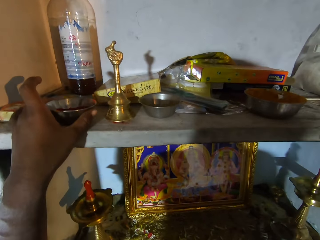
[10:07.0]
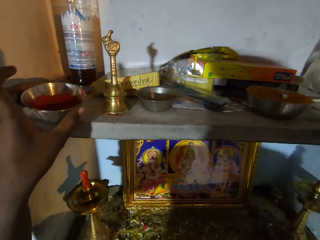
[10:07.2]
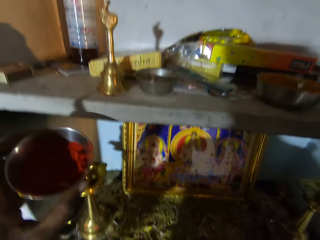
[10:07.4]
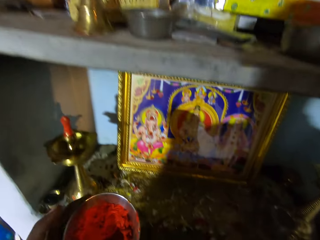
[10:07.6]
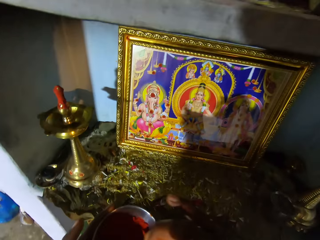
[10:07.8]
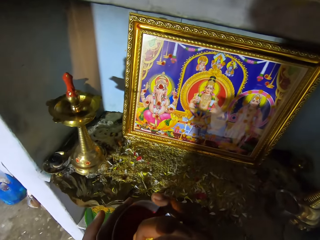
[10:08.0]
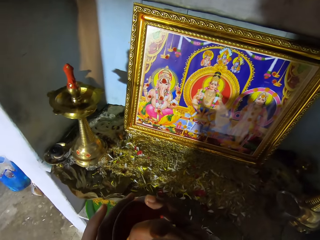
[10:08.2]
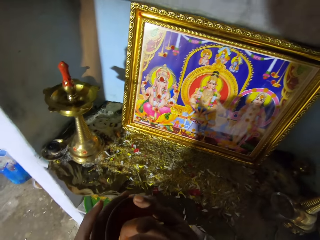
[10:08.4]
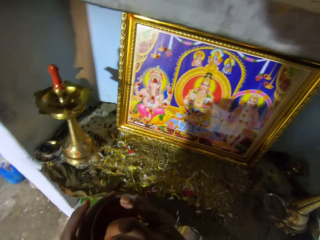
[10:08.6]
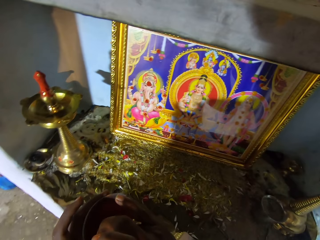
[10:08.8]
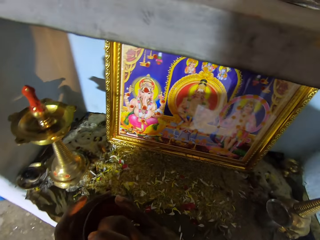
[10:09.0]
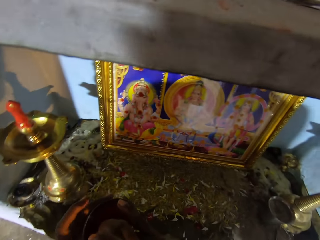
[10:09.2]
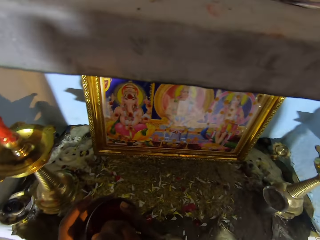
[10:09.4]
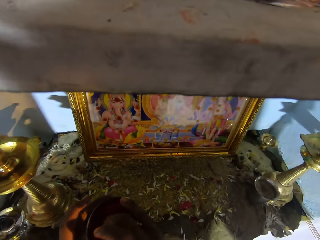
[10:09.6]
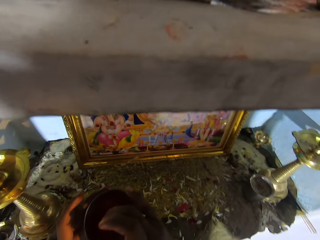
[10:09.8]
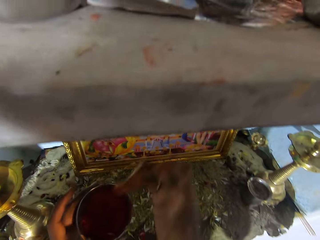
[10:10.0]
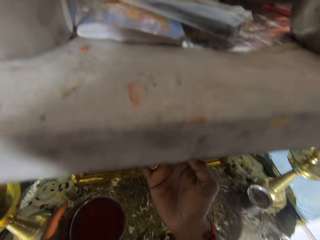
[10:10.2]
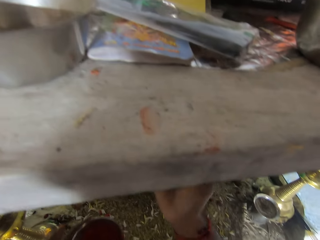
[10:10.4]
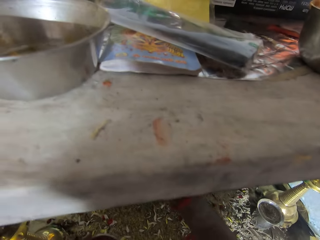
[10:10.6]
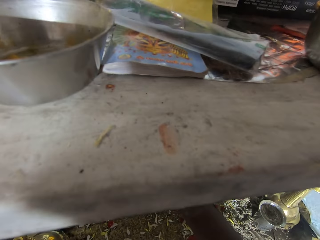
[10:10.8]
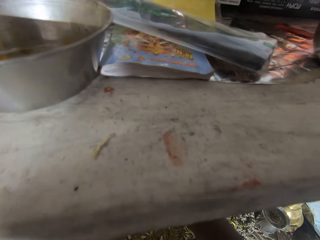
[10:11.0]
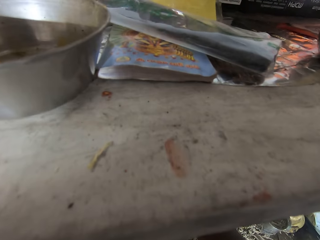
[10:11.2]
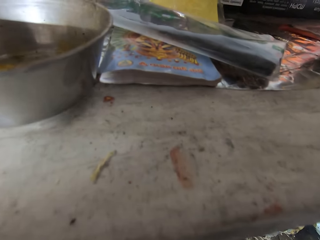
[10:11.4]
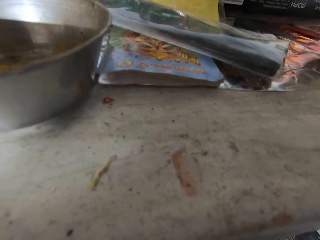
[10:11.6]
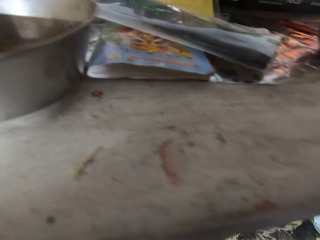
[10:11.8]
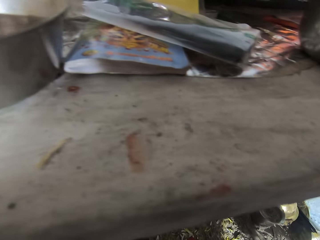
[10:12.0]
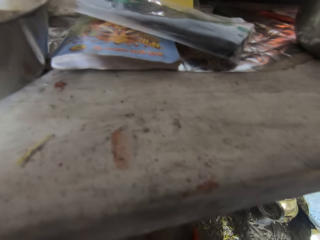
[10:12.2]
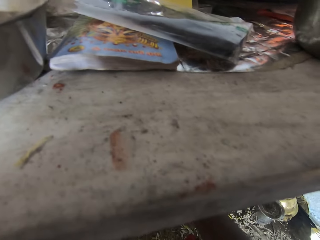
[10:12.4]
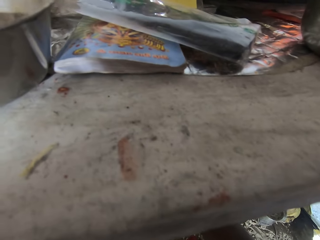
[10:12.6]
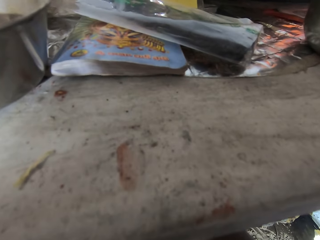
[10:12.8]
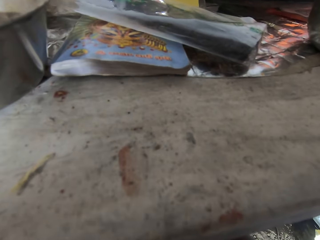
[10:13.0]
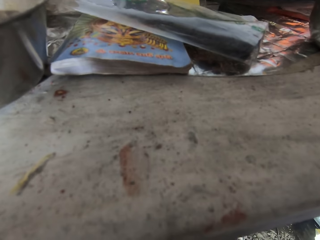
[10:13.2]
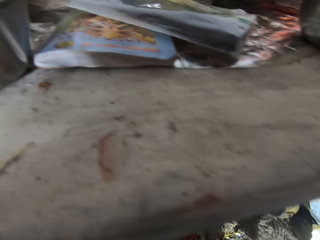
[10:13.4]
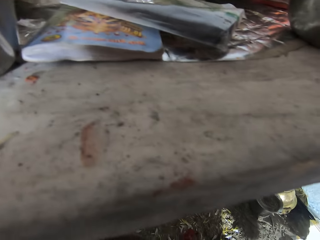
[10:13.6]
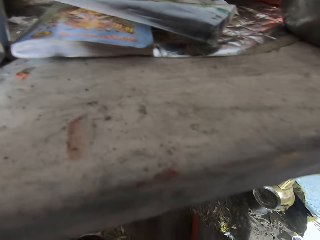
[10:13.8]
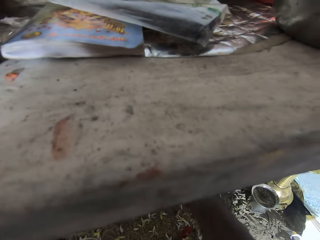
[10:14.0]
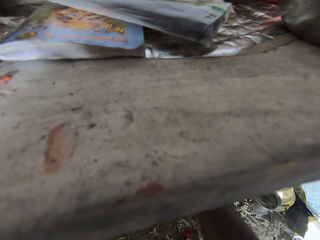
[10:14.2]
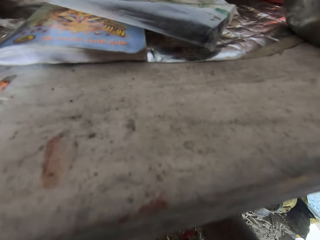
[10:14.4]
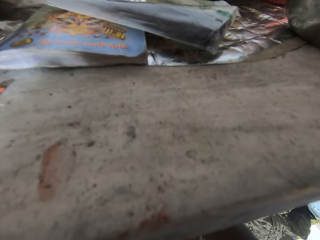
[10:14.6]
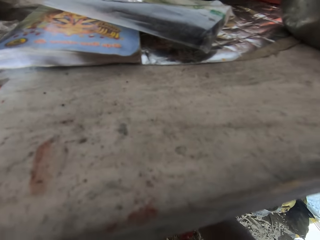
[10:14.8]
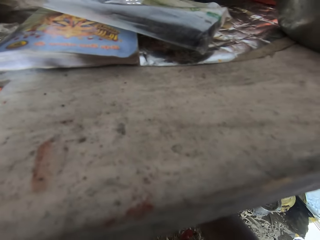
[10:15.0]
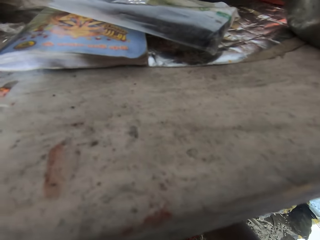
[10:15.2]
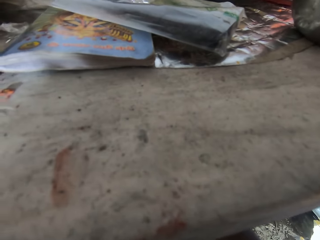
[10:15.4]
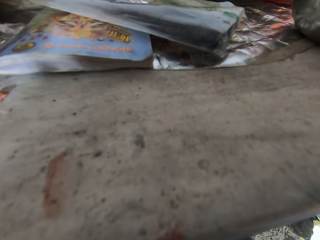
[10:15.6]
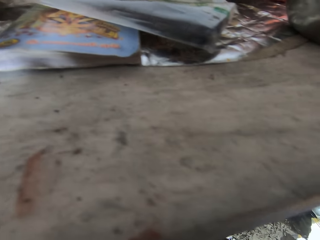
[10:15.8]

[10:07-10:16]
The camera wearer picks up a bowl from the shelf. They apply the powder on the portrait.

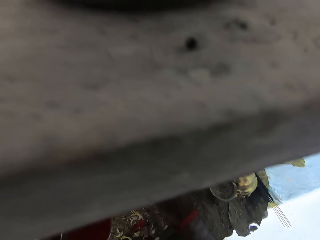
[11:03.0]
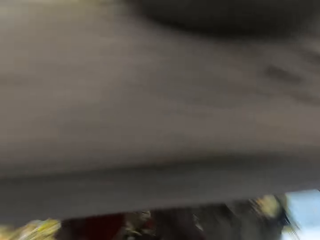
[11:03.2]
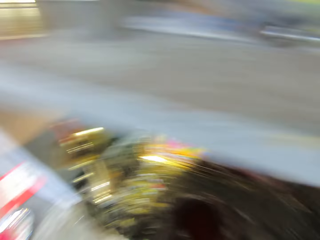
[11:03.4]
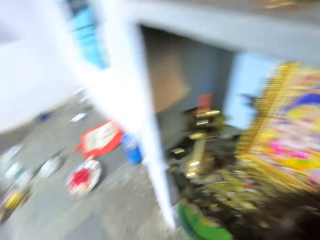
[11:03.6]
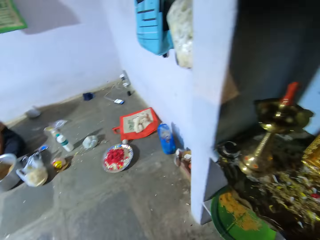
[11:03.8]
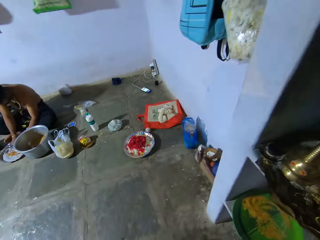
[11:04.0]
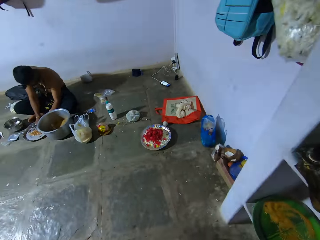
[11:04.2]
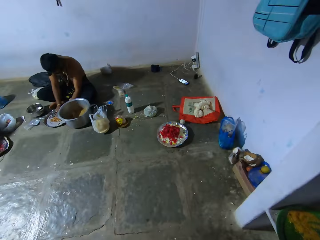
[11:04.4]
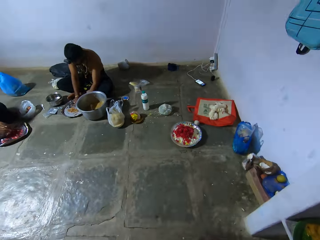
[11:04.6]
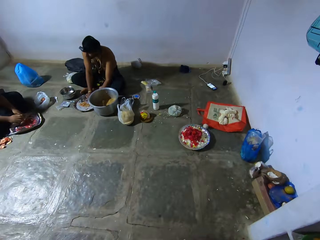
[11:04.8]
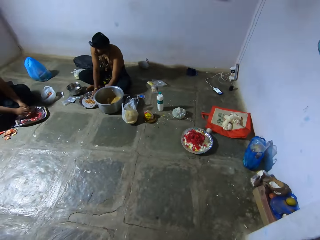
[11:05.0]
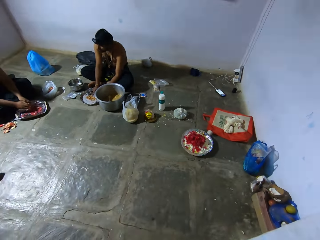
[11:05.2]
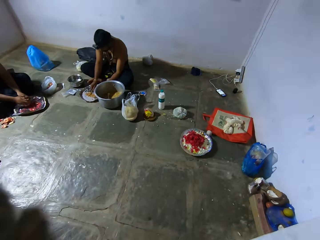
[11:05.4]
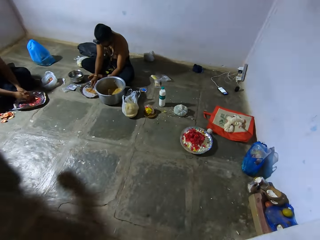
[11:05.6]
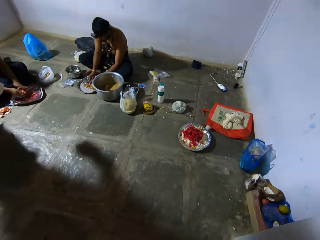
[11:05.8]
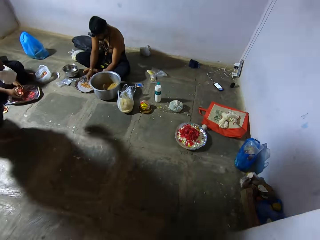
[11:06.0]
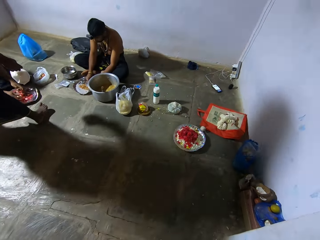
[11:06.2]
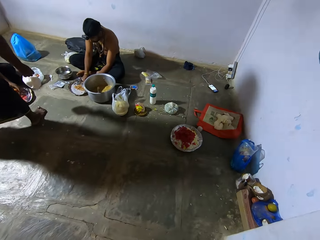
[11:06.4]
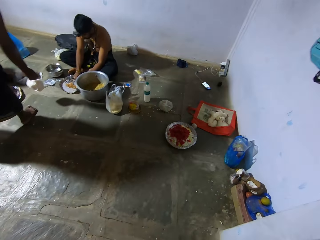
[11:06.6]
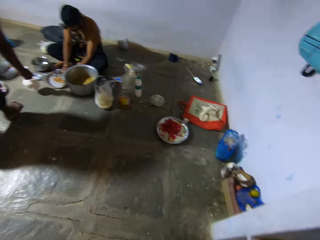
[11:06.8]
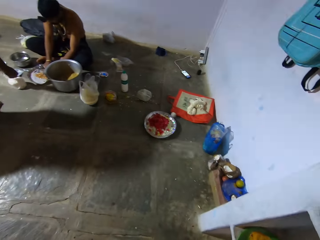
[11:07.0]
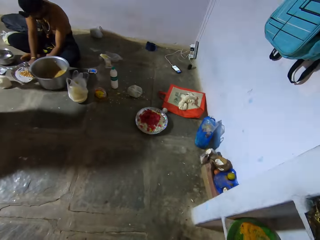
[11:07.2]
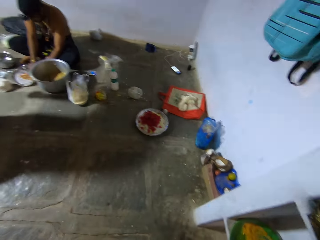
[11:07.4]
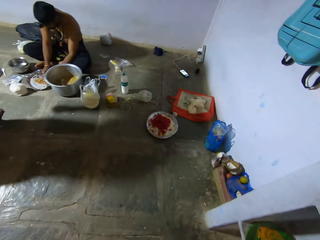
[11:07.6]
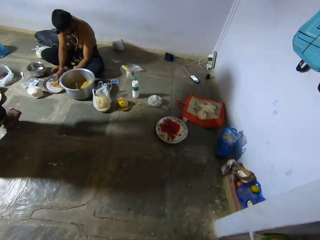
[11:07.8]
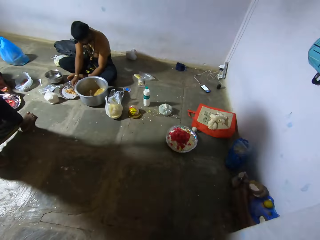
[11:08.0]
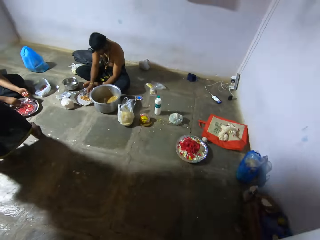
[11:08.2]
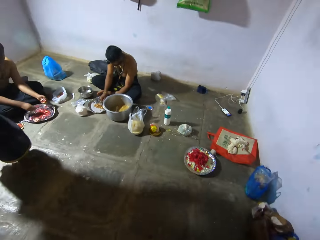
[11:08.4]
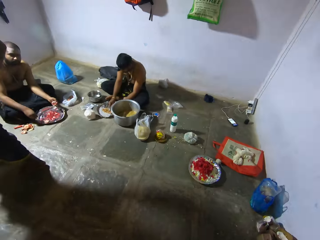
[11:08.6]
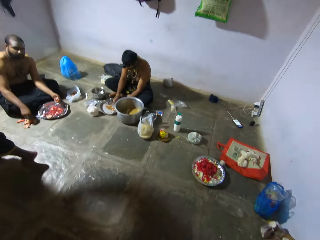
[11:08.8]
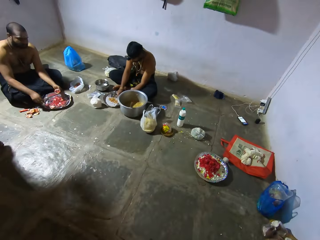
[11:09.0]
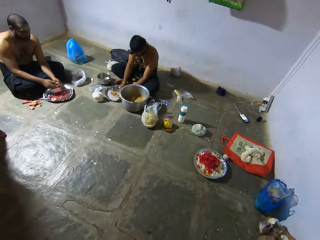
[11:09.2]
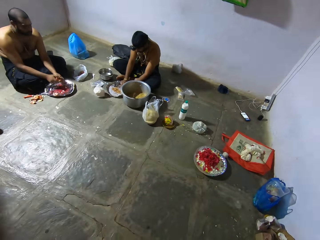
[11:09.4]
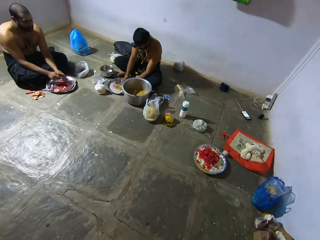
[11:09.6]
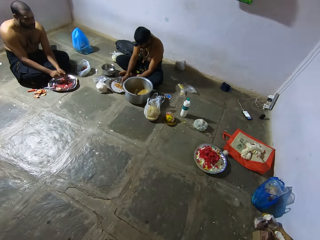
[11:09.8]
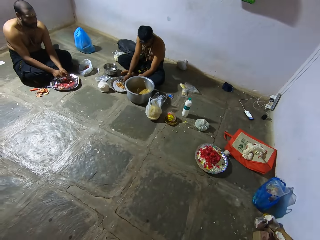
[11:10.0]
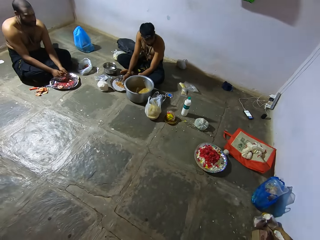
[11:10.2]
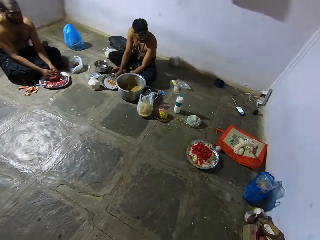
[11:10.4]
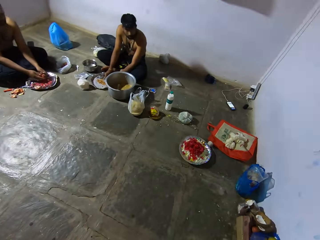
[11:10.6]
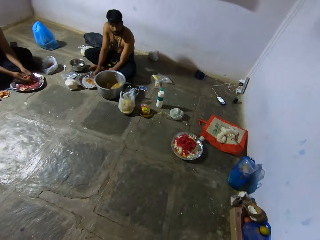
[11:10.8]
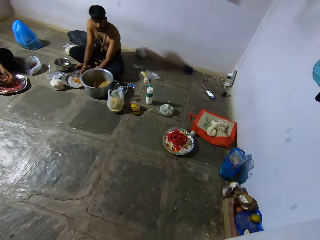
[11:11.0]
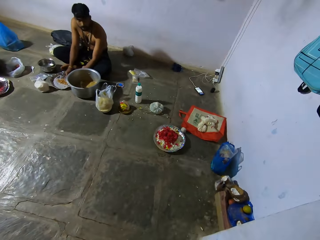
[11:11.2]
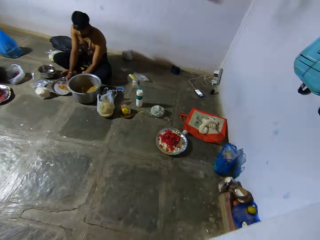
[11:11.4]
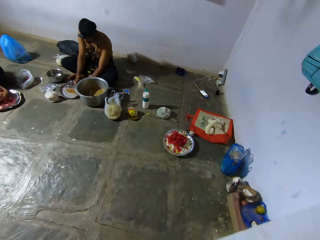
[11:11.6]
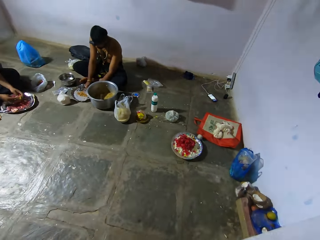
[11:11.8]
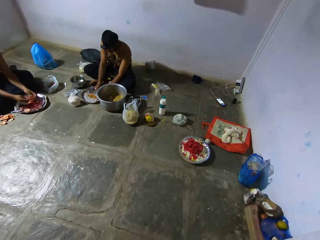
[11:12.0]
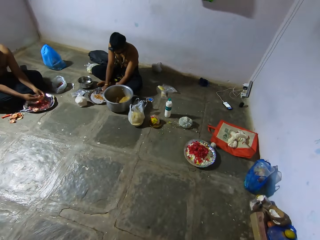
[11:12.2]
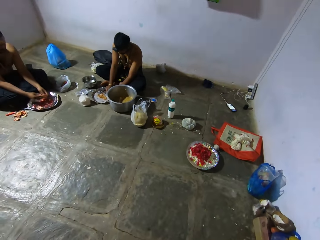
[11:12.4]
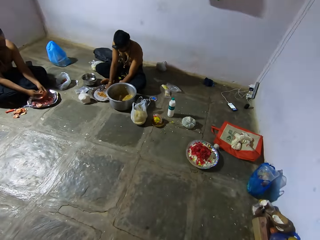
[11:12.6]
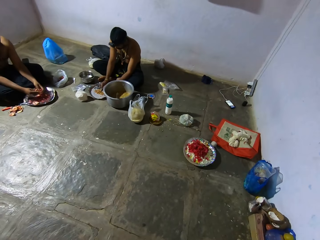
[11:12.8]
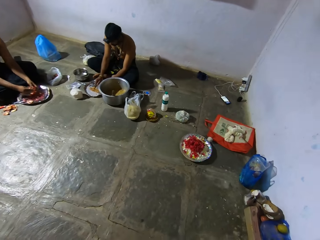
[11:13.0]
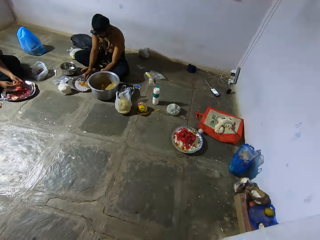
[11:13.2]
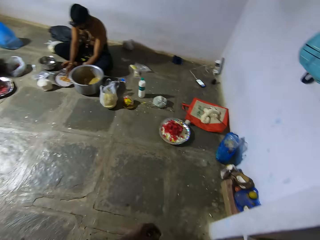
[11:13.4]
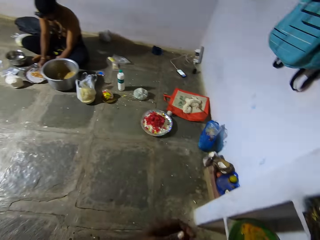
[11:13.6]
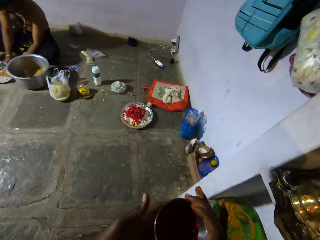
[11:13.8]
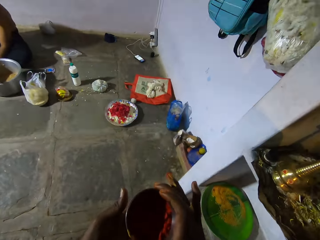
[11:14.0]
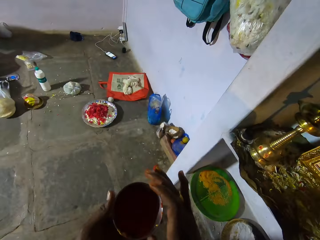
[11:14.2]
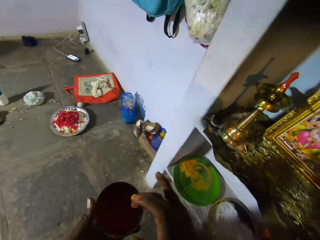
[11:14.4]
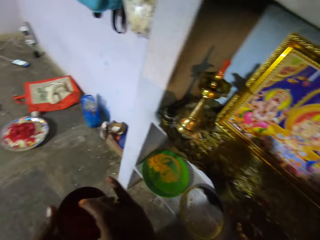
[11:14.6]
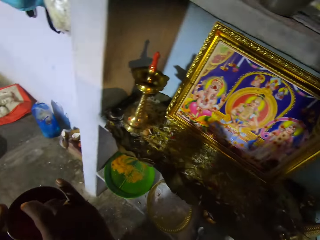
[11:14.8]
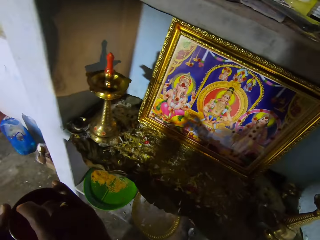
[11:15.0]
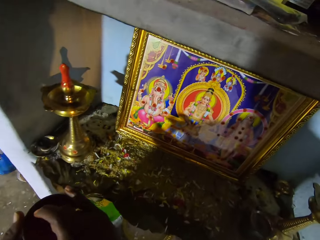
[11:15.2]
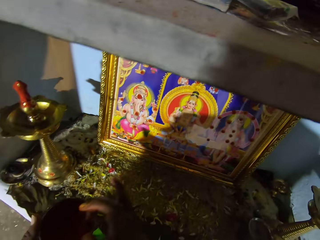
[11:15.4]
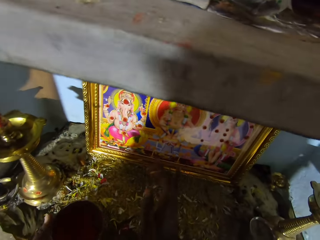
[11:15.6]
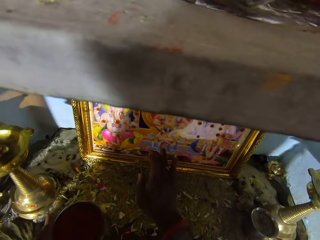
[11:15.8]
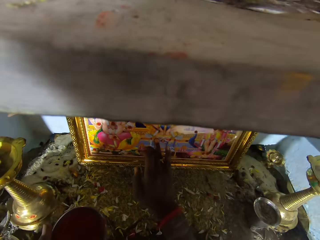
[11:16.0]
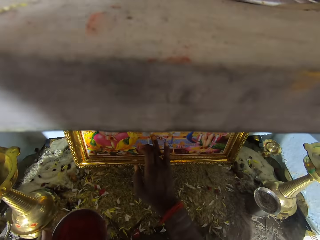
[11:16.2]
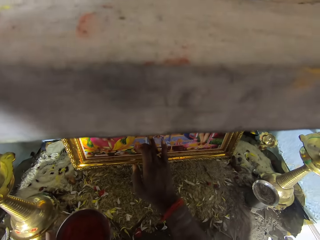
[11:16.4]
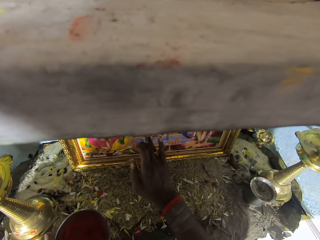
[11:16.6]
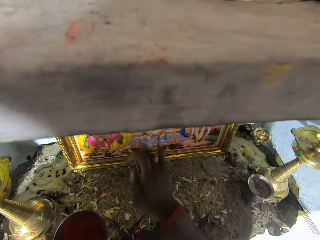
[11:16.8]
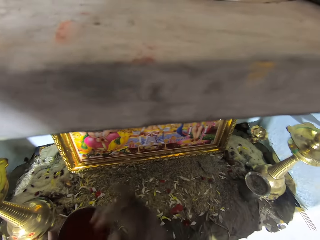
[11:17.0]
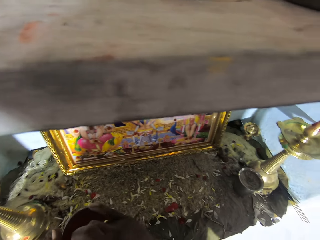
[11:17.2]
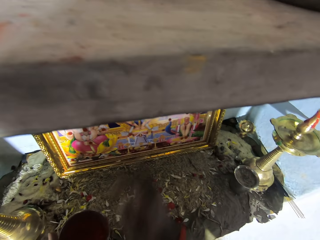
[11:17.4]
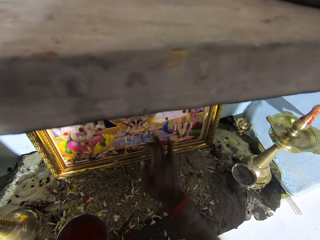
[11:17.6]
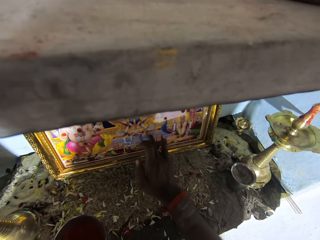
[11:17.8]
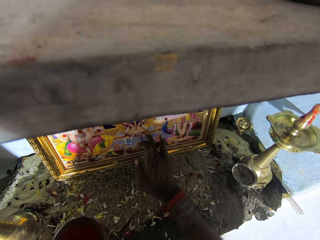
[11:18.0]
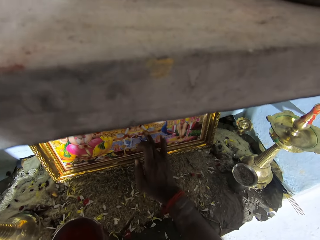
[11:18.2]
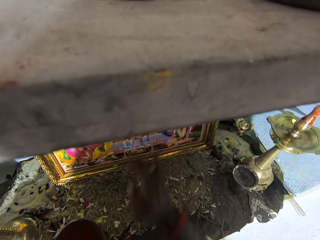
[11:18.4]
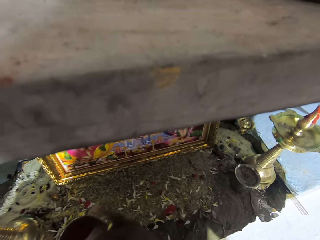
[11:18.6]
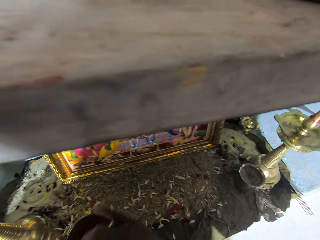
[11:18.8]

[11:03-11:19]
The camera wearer looks around the room. They talk with a man and another man. One of the men converses with the camera wearer. The camera wearer applies the powder on the portrait.
